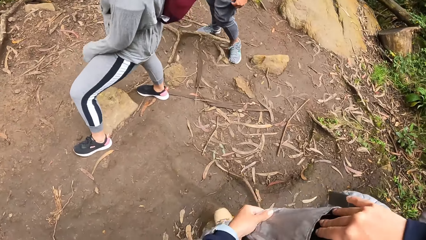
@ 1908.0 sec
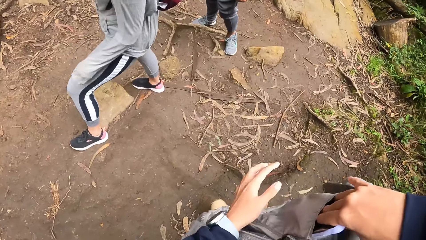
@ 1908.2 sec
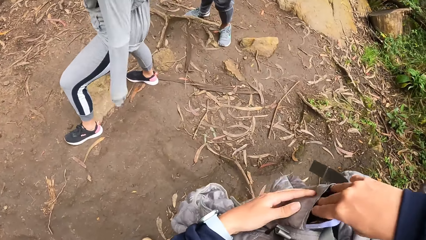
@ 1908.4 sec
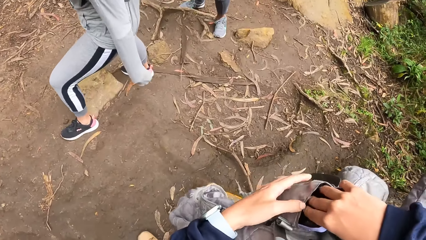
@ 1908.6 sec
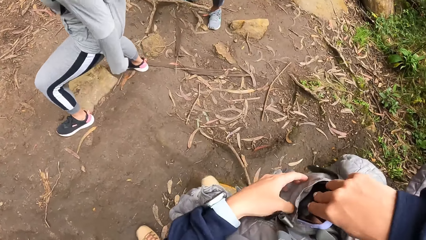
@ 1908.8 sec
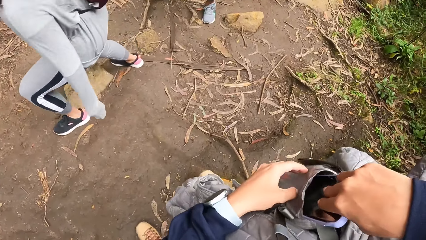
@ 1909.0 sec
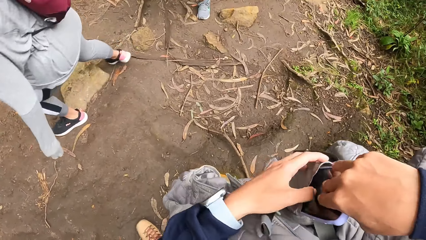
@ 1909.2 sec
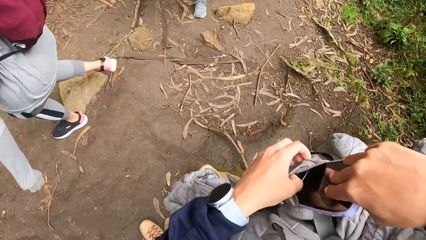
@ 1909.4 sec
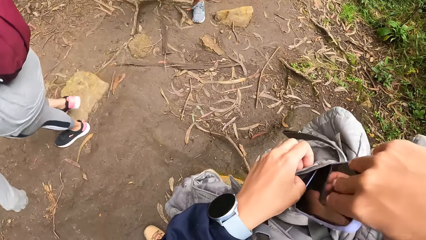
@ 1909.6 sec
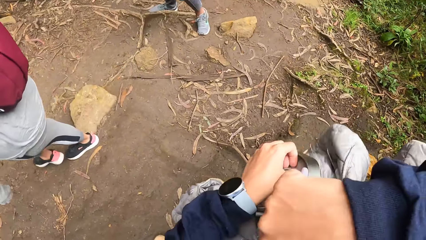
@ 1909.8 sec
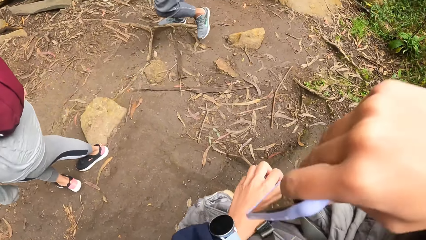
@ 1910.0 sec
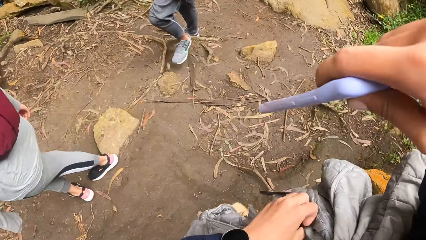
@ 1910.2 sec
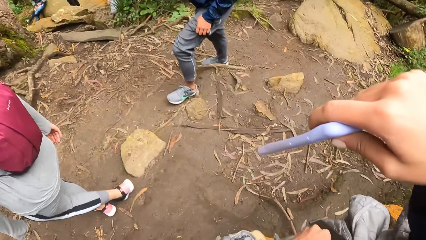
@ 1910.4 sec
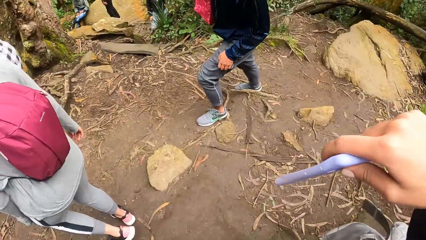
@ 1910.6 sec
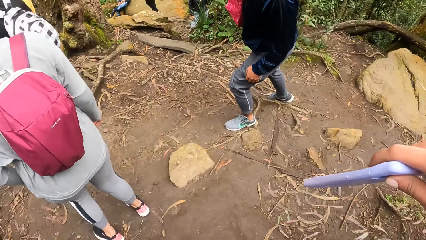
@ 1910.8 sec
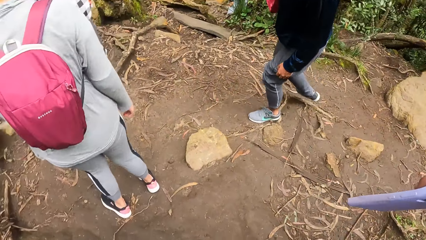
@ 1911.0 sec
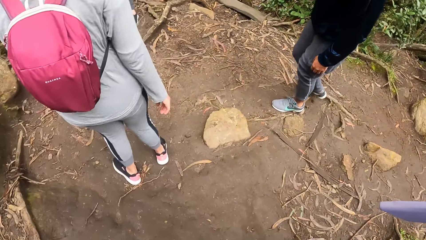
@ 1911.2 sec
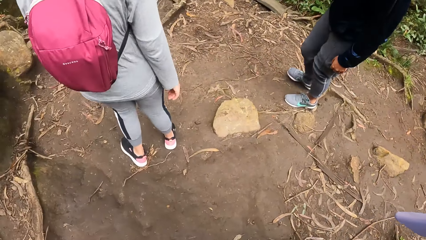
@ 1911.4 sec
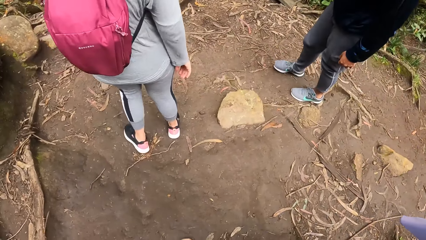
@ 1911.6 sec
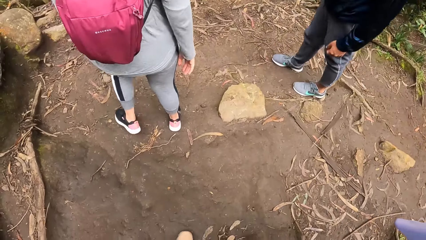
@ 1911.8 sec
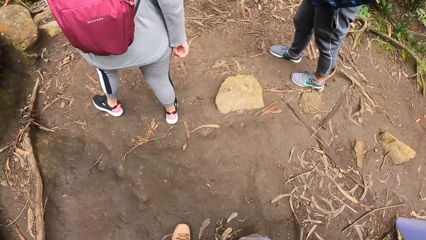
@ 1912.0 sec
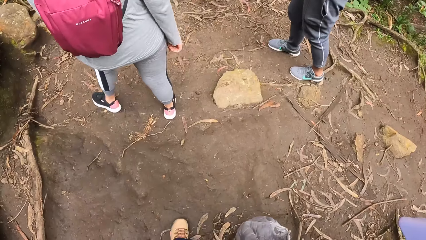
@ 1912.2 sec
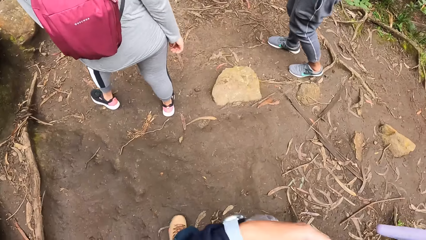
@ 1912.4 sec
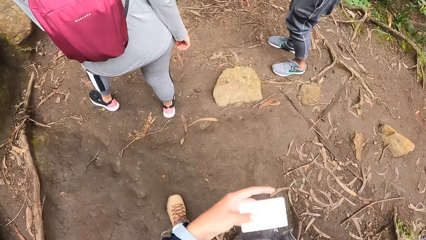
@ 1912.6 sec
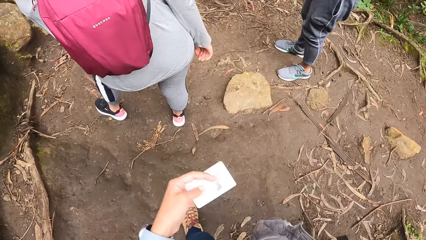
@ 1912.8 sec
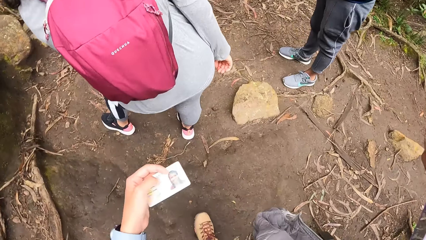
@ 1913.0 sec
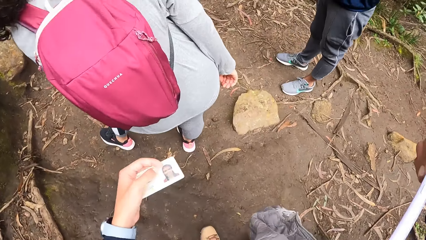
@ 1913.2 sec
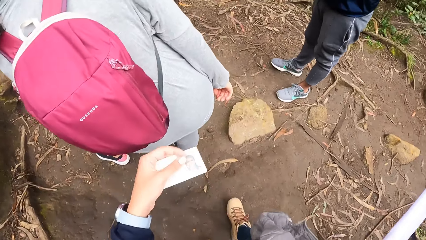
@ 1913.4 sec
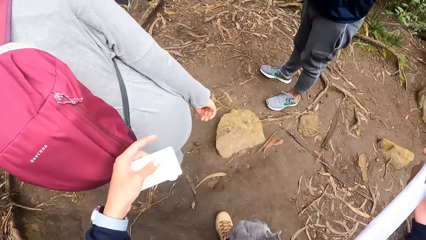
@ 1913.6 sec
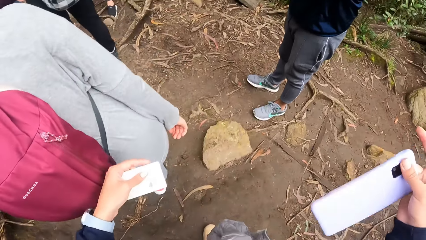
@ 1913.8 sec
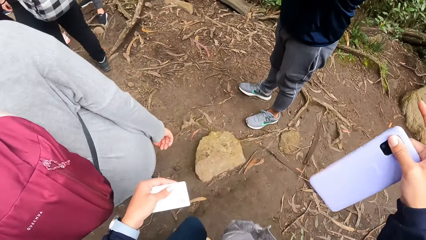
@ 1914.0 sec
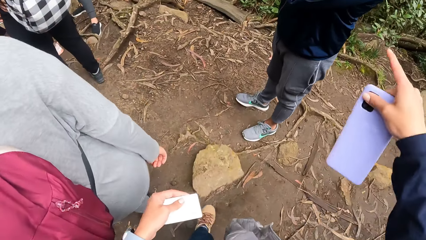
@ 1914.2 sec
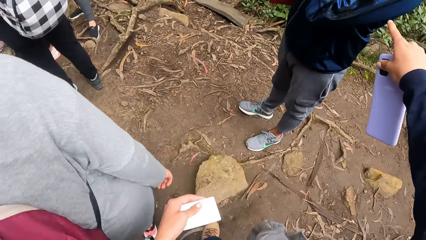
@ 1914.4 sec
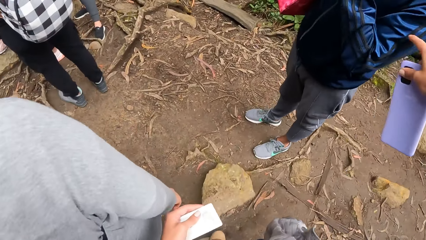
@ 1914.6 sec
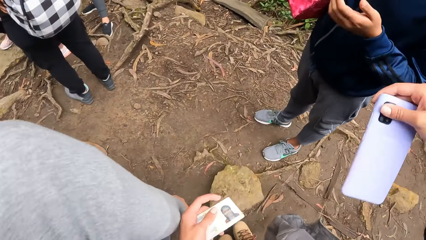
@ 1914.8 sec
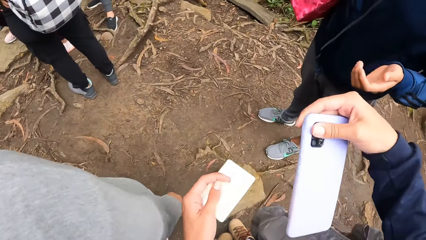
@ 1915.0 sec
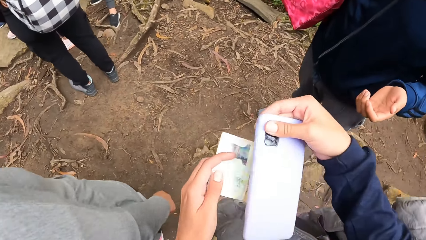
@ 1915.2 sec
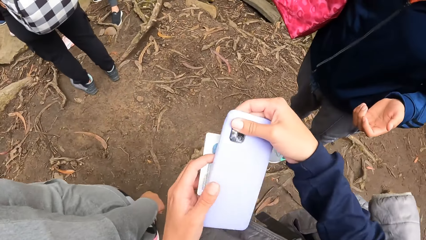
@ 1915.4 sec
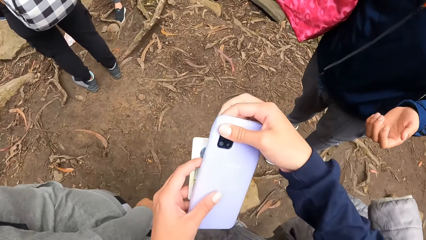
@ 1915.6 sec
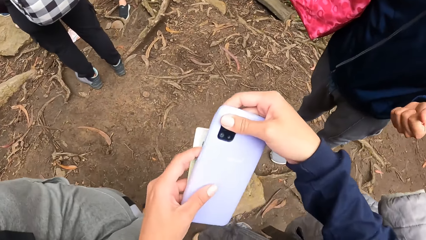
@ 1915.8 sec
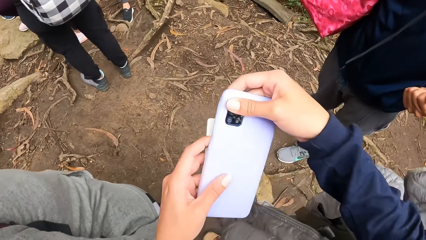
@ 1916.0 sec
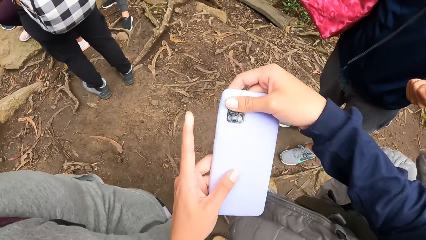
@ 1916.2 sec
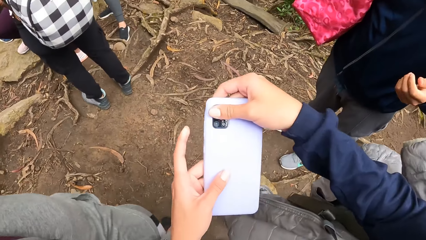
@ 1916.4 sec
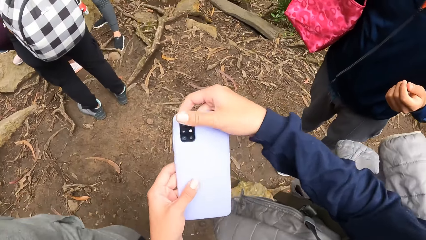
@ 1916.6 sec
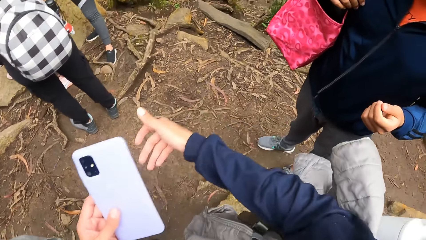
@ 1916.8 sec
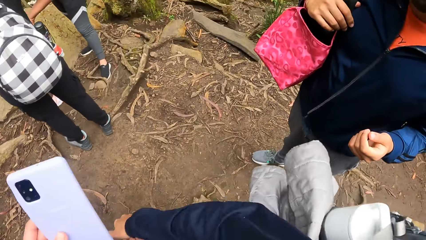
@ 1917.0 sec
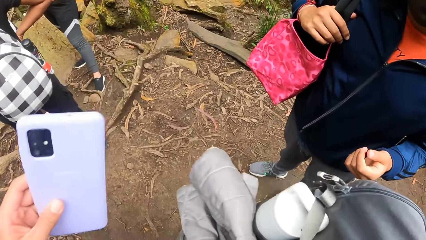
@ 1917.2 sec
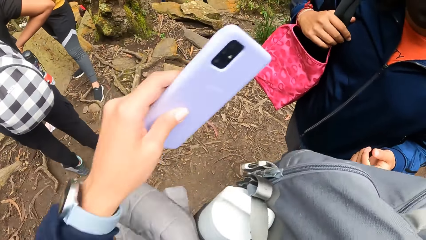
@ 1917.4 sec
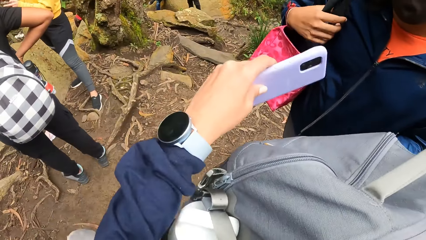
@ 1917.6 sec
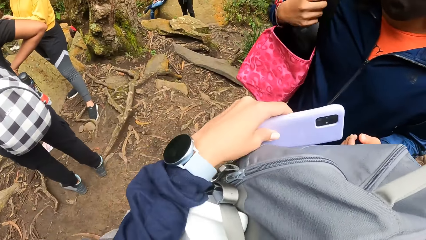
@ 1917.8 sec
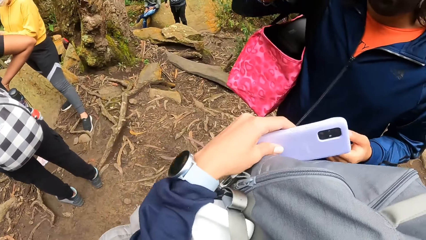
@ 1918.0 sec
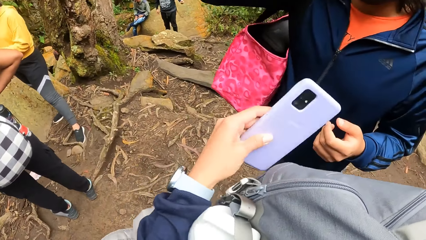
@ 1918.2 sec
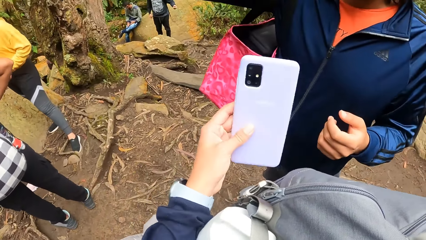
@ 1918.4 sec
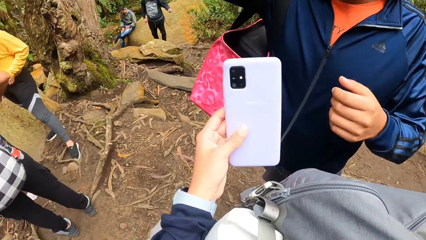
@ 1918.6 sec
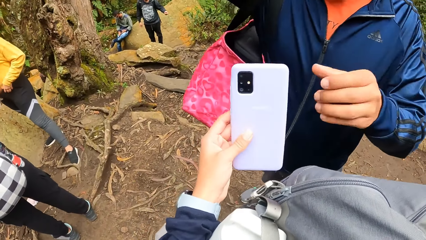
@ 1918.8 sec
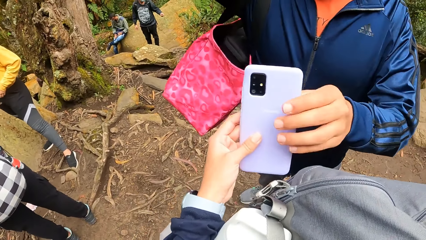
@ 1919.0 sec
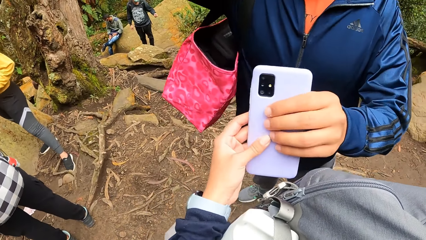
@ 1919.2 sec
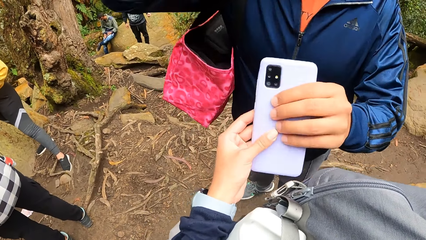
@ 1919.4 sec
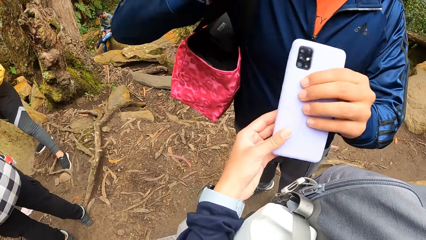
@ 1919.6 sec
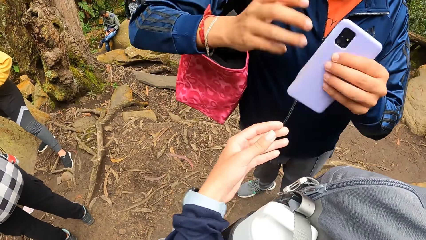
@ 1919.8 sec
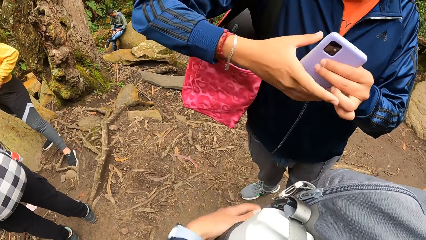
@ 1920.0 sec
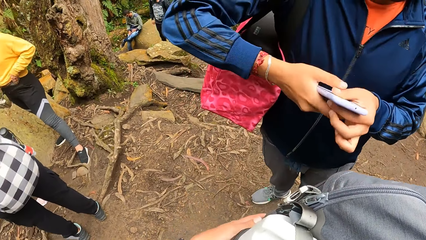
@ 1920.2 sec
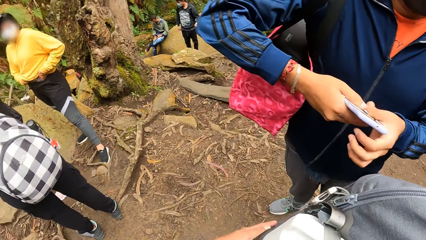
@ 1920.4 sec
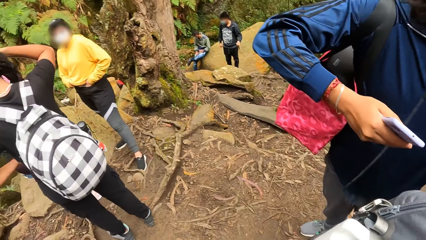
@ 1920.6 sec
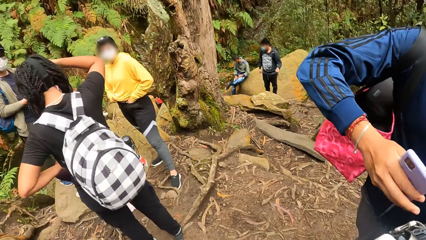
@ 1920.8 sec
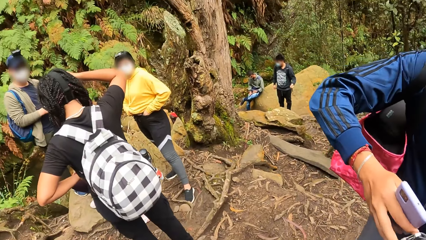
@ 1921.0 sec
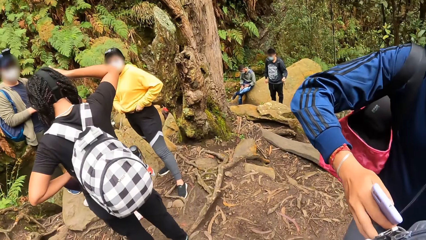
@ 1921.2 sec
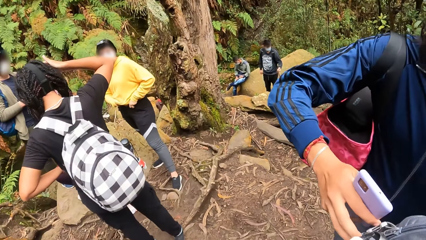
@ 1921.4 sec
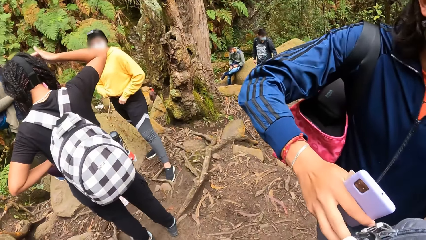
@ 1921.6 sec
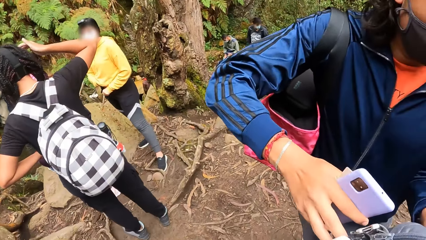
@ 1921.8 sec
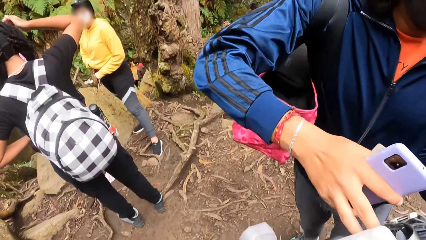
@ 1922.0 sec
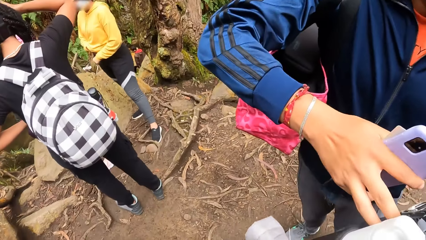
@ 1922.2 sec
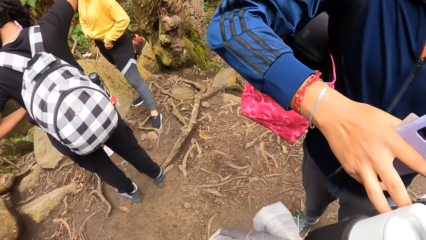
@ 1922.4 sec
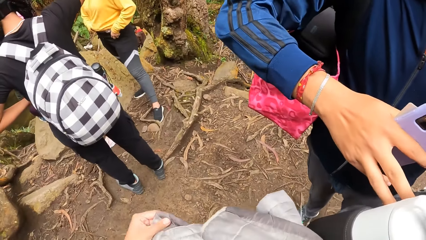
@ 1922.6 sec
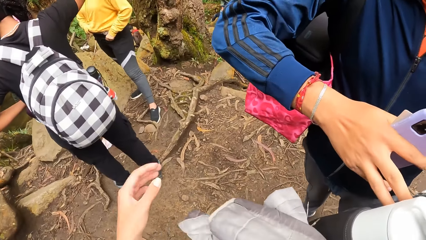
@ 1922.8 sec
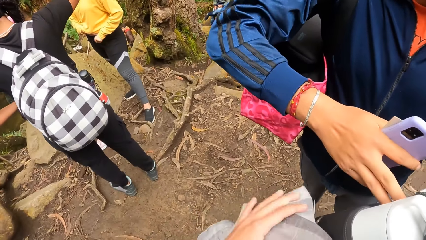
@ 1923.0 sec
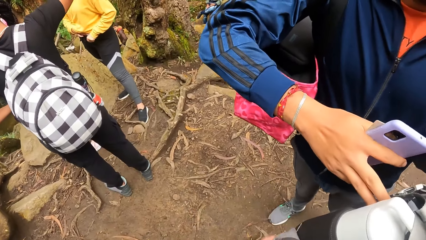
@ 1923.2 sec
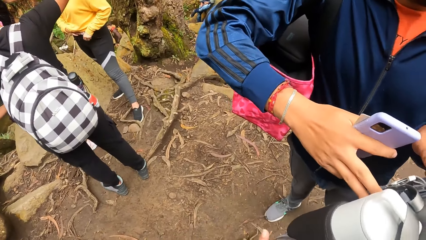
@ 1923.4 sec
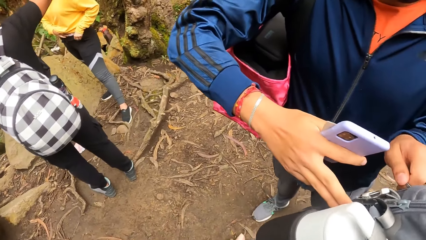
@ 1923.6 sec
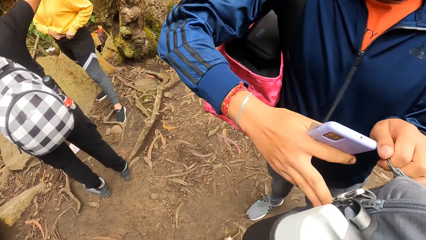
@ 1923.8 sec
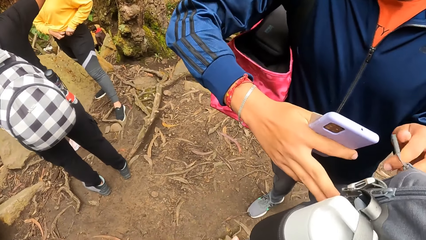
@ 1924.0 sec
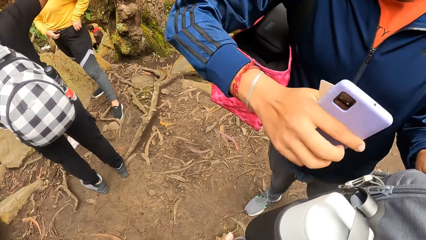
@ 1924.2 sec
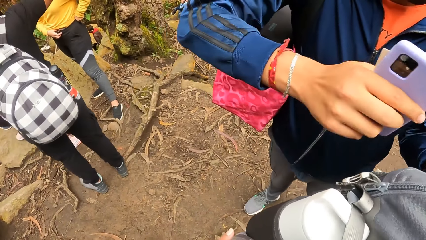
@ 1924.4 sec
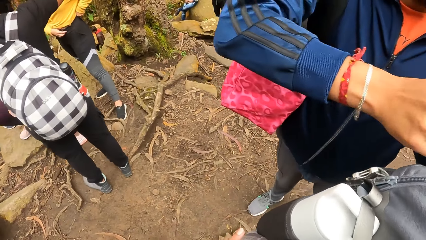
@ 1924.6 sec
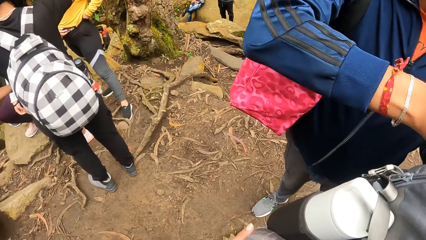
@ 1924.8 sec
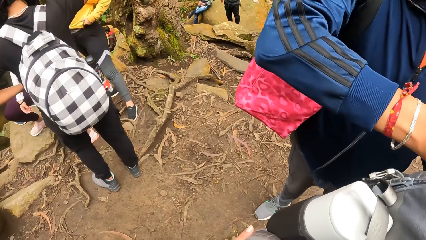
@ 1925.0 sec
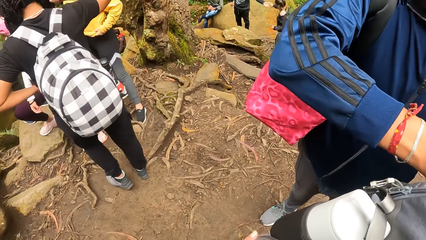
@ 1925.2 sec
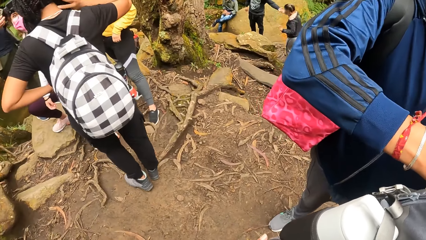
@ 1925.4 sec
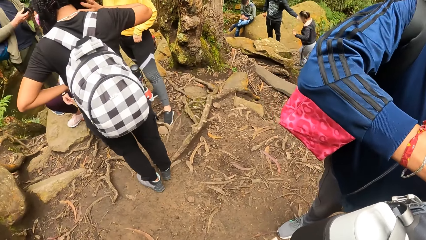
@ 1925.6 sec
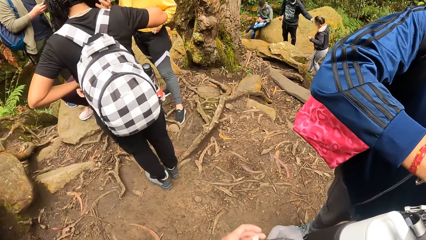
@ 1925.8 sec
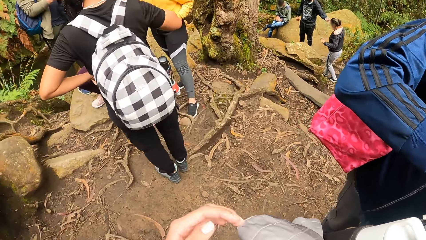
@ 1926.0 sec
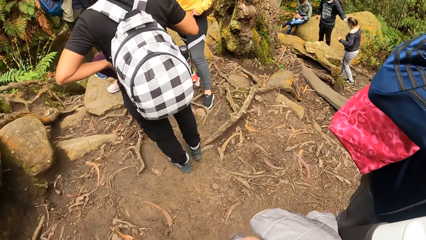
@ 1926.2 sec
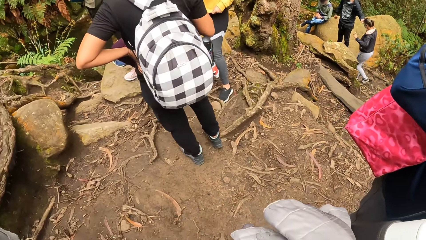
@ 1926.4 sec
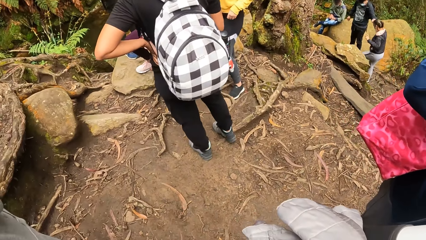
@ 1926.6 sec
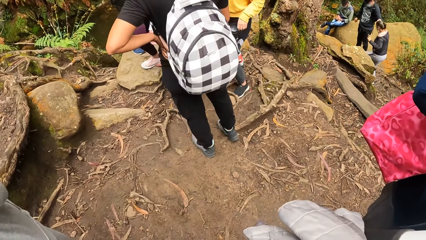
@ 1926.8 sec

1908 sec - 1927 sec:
The camera wearer brings out a phone from the pocket of the jacket with her right hand. She removes a card from the pocket of the jacket with her left hand. She holds the card. She walks around. She interacts with the woman. She passes the phone in her right hand to her left hand. The woman stretches a hand around. The camera wearer holds the phone. She hands the phone and the card in her left hand to the woman. The woman collects the phone and card from the camera wearer with her left hand. The woman holds the phone. The woman passes the phone and the card from her left hand to her right hand. Another woman interacts with a man, a woman, and another woman. The first woman opens the backpack behind the camera wearer with her left hand. The camera wearer turns to the side. The first woman holds the bag. The first woman puts the phone and the card in her right hand in the backpack behind the camera wearer. The camera wearer turns to the side.
